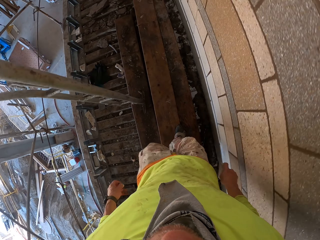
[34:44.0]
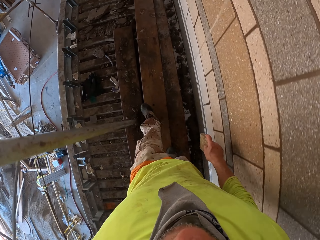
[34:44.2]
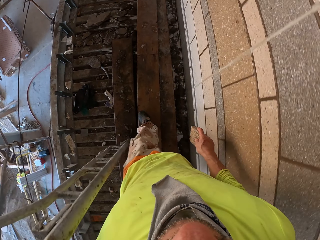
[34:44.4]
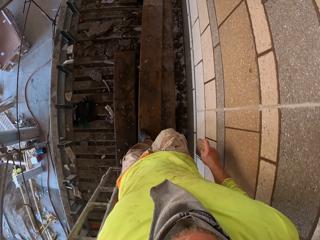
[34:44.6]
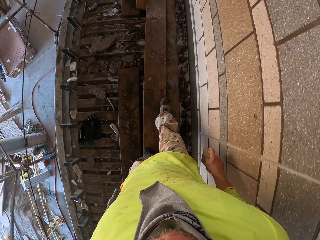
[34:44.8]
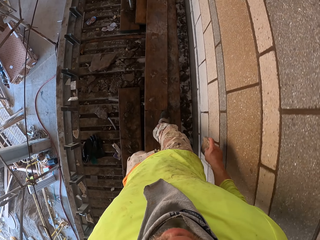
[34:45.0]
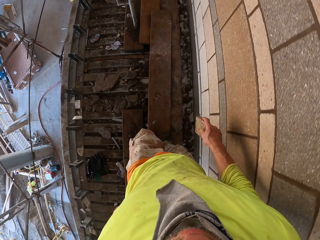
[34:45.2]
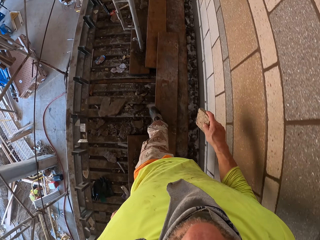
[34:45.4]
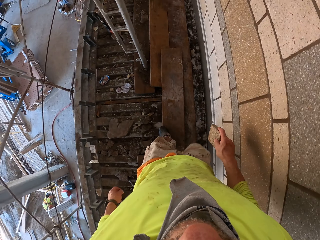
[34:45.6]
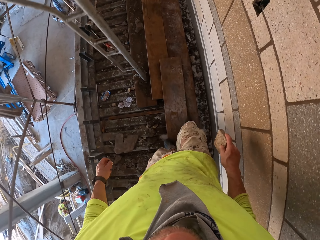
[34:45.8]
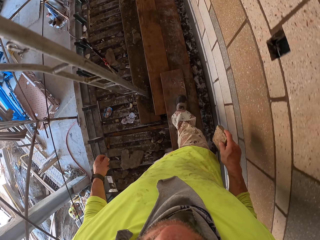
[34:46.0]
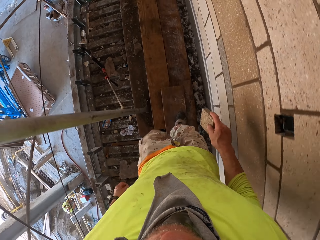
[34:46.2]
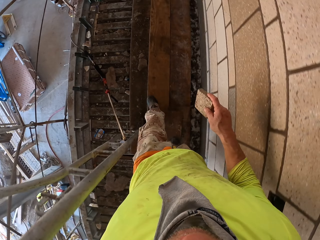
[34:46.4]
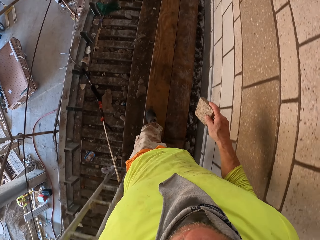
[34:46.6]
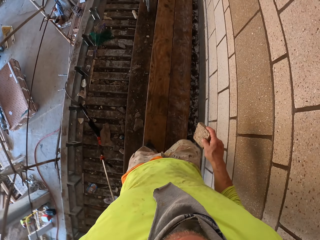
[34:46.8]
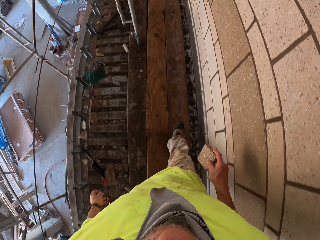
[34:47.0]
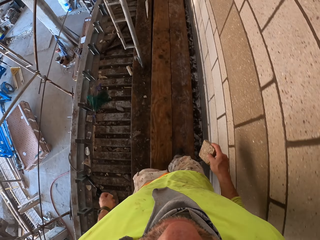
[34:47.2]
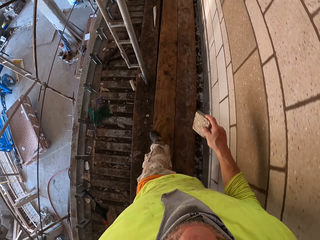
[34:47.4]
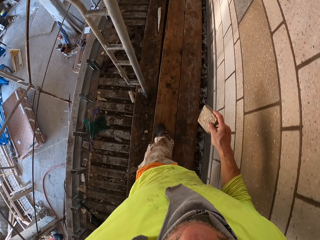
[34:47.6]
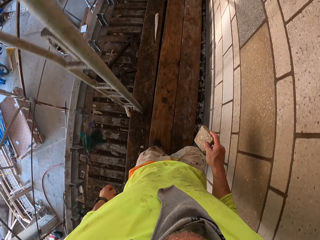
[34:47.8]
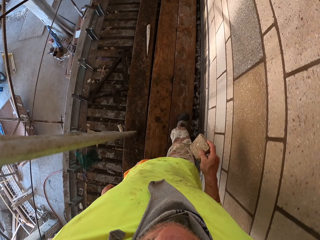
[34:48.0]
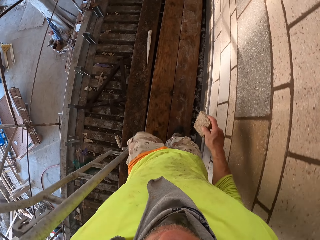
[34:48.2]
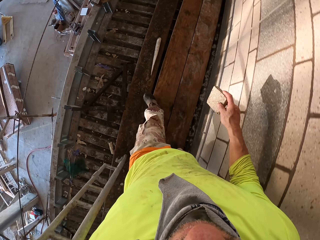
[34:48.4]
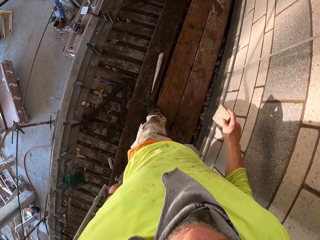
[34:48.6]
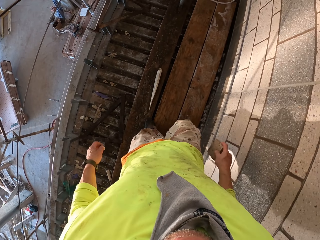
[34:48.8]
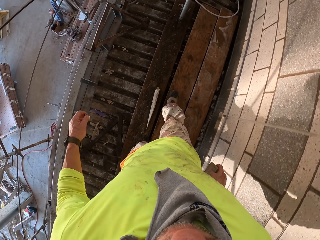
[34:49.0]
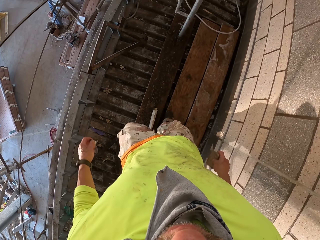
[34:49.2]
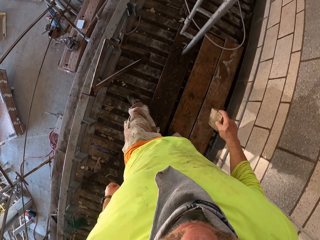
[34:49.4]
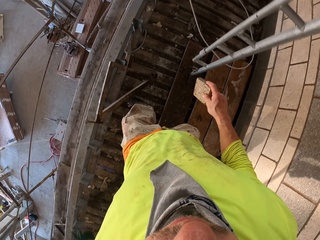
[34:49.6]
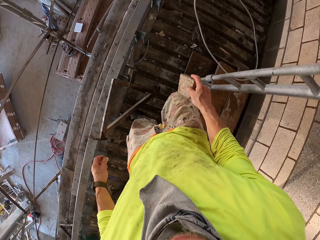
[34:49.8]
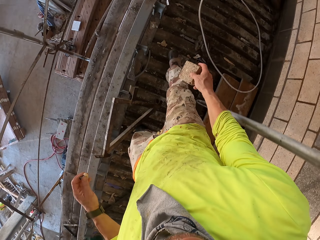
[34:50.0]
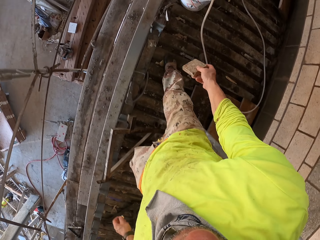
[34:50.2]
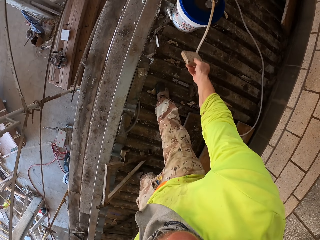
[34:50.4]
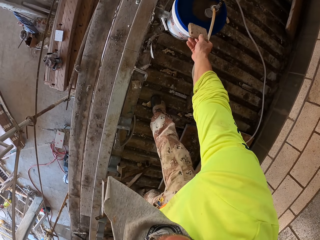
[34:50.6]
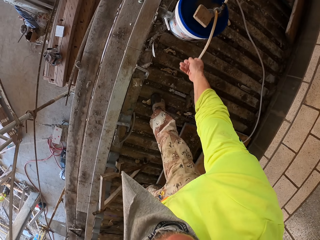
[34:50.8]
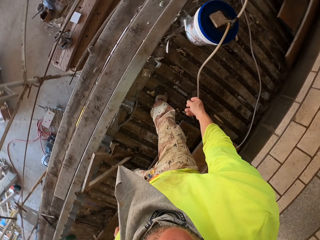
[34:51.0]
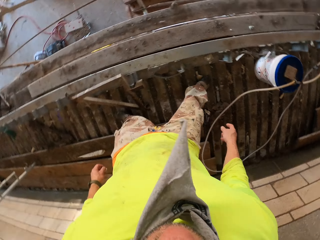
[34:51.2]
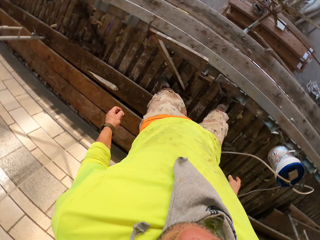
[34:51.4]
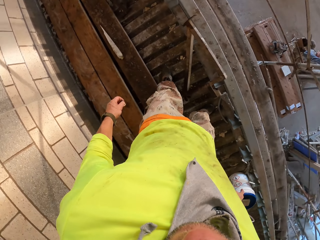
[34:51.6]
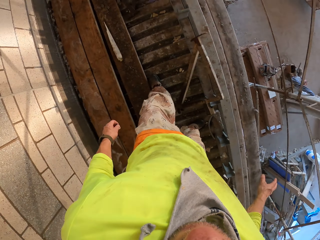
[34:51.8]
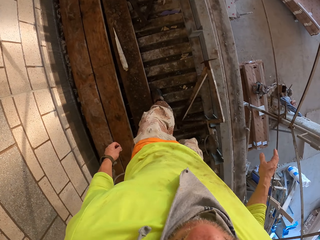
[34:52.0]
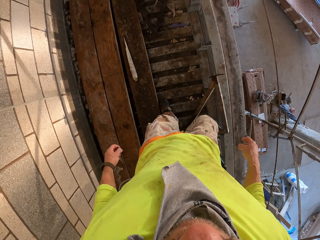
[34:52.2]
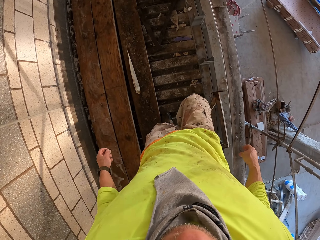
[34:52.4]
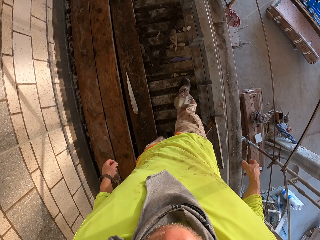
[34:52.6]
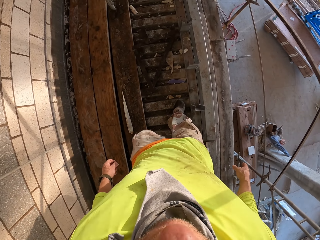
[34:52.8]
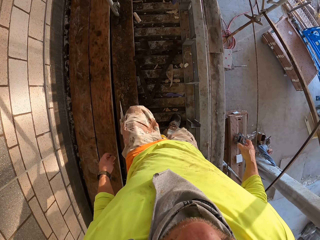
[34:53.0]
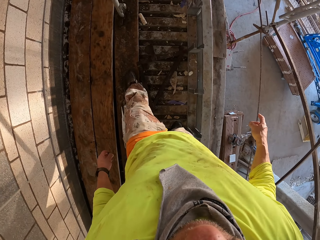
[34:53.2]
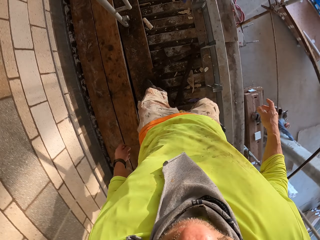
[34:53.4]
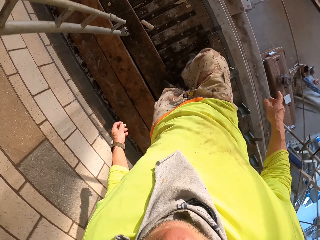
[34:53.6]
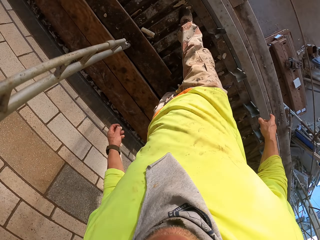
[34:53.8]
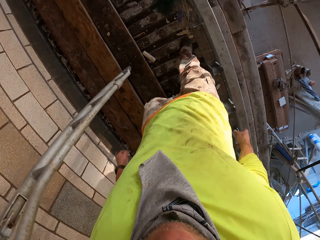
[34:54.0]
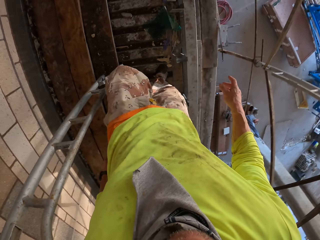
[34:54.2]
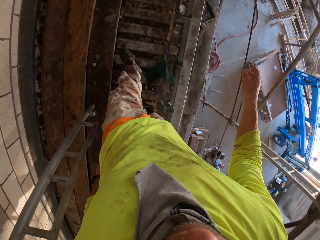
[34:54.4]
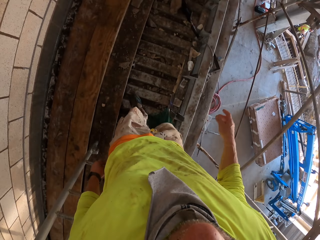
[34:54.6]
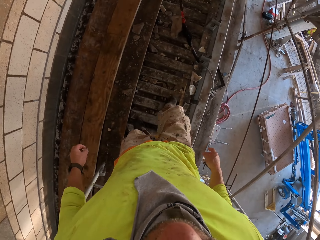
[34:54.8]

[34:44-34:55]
The camera wearer scrubs a wall with a scrubber. They walk around. They throw the scrubber on a bucket. They turn to the side. They walk around.

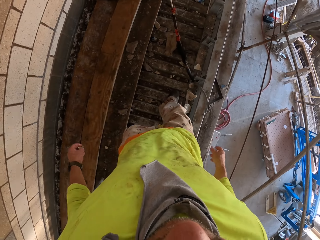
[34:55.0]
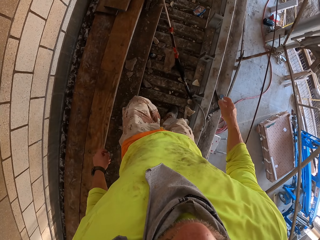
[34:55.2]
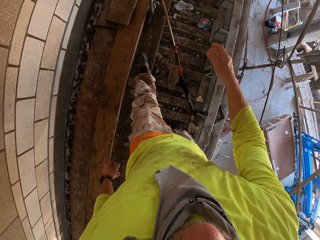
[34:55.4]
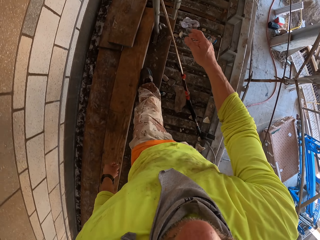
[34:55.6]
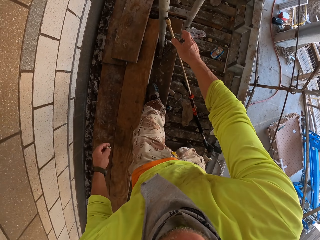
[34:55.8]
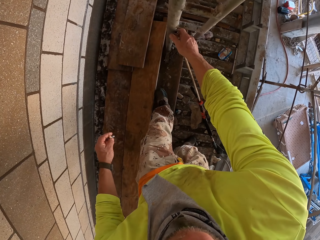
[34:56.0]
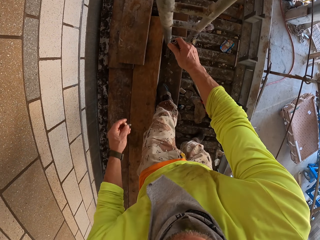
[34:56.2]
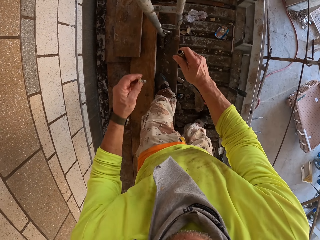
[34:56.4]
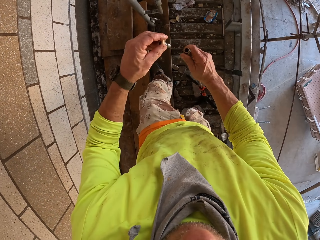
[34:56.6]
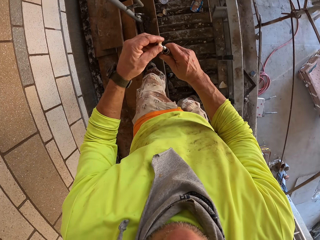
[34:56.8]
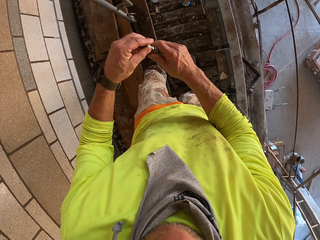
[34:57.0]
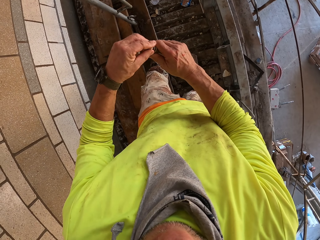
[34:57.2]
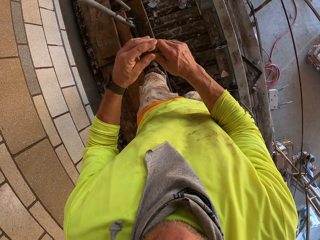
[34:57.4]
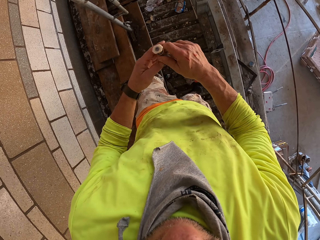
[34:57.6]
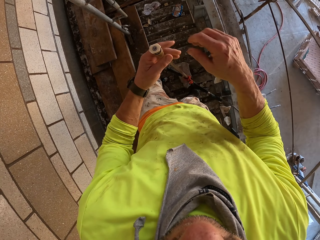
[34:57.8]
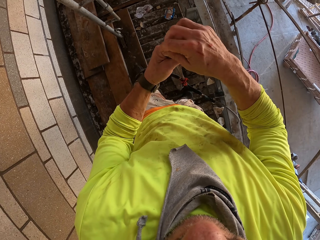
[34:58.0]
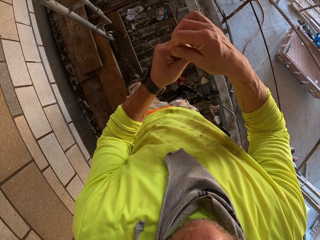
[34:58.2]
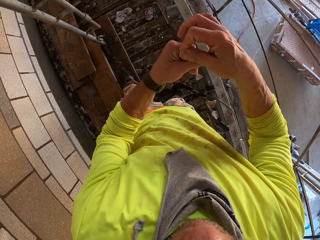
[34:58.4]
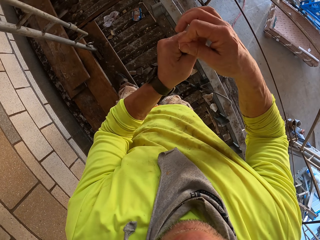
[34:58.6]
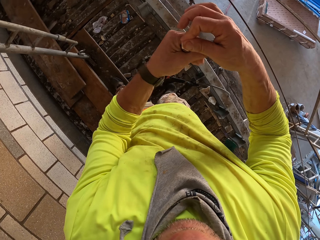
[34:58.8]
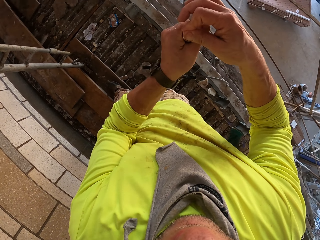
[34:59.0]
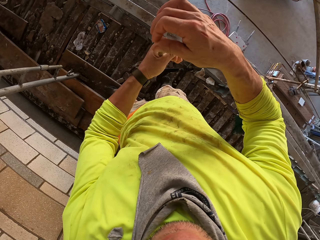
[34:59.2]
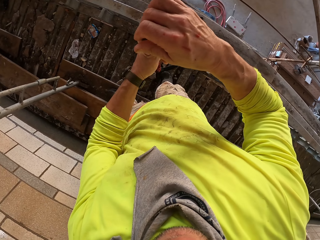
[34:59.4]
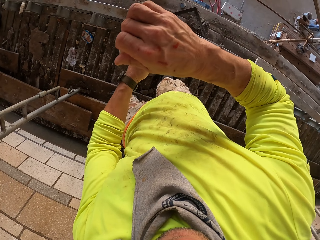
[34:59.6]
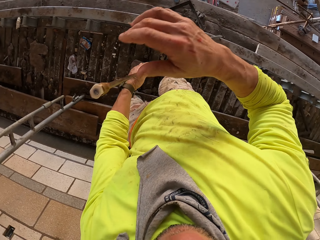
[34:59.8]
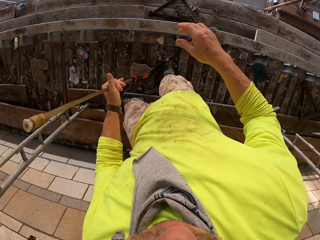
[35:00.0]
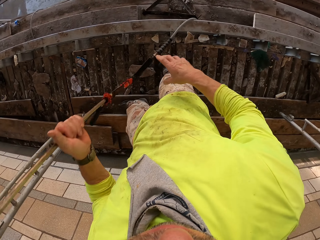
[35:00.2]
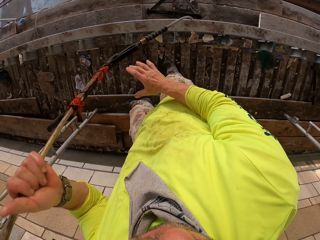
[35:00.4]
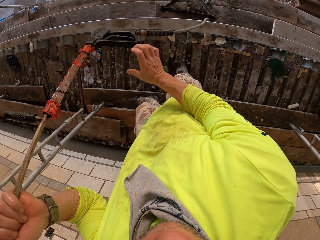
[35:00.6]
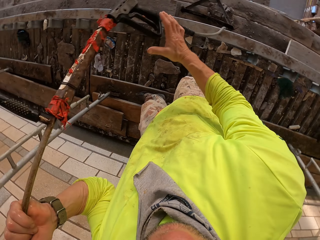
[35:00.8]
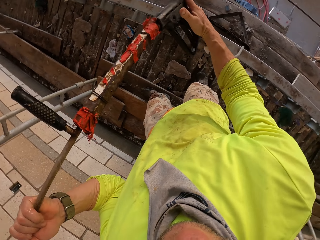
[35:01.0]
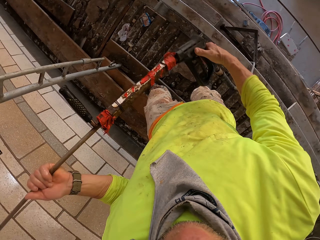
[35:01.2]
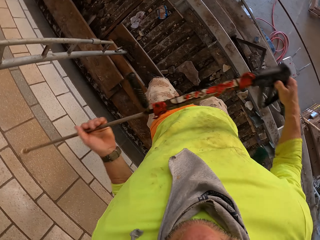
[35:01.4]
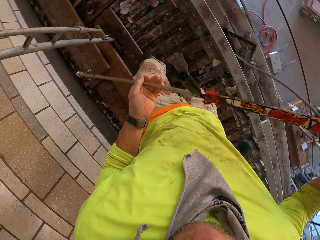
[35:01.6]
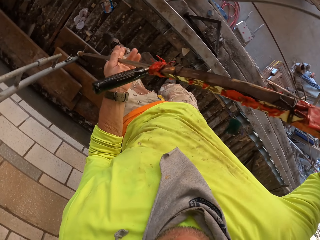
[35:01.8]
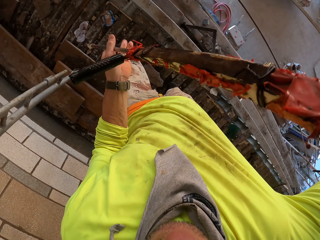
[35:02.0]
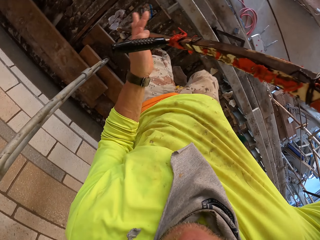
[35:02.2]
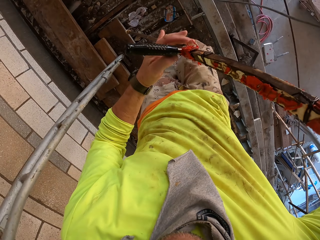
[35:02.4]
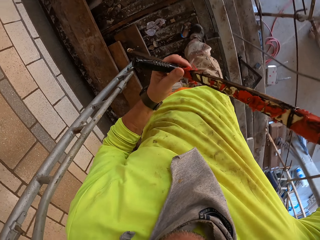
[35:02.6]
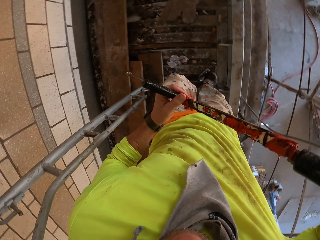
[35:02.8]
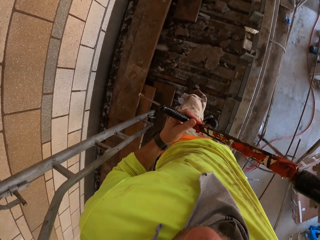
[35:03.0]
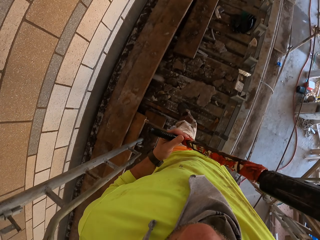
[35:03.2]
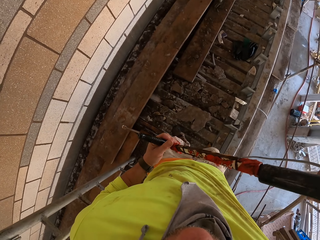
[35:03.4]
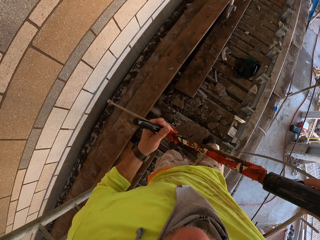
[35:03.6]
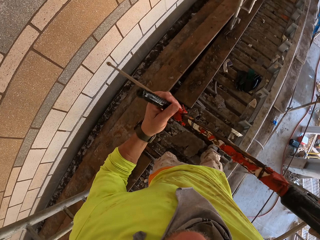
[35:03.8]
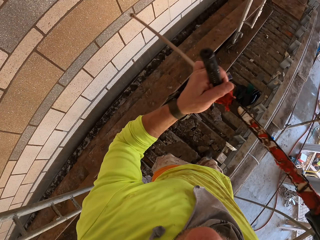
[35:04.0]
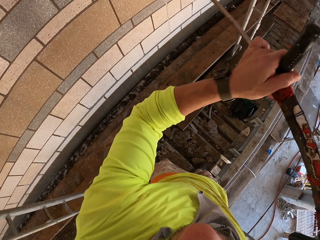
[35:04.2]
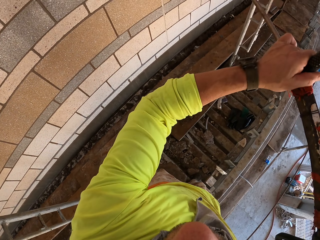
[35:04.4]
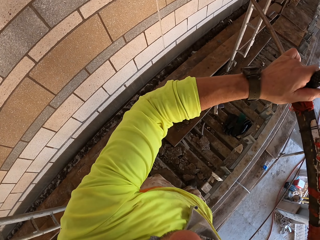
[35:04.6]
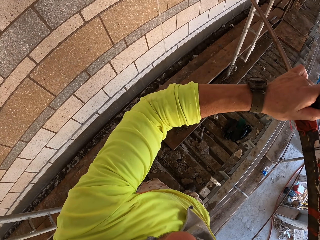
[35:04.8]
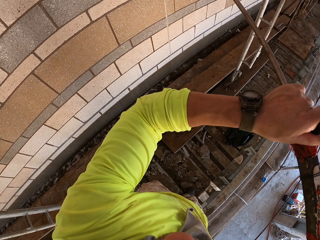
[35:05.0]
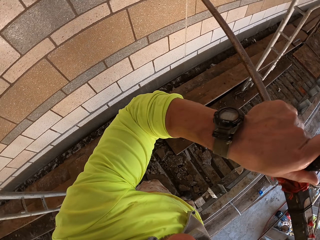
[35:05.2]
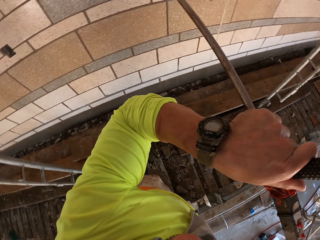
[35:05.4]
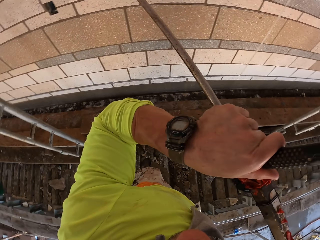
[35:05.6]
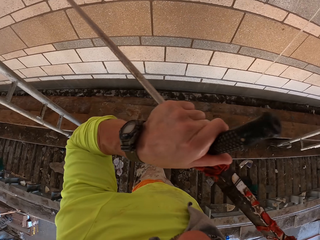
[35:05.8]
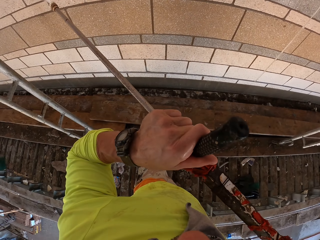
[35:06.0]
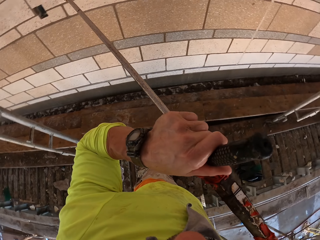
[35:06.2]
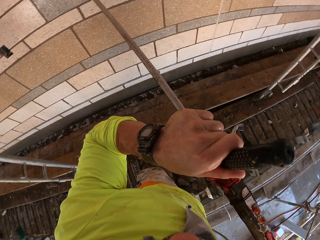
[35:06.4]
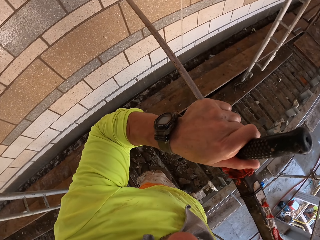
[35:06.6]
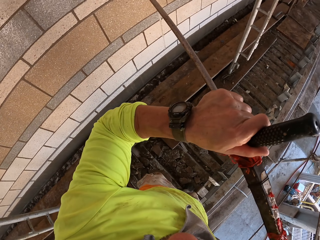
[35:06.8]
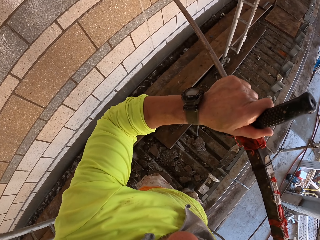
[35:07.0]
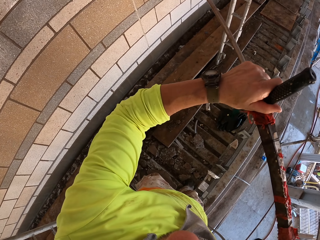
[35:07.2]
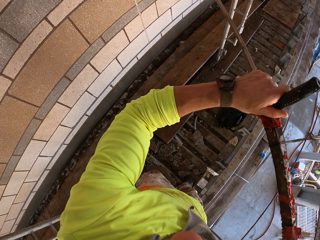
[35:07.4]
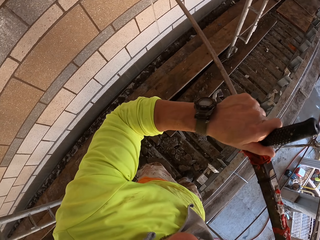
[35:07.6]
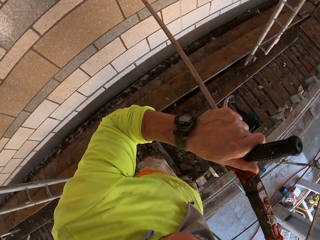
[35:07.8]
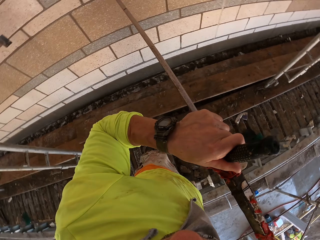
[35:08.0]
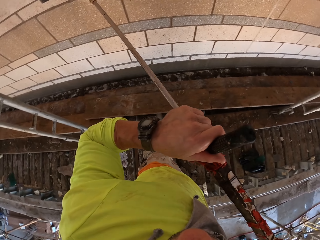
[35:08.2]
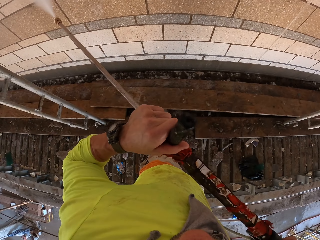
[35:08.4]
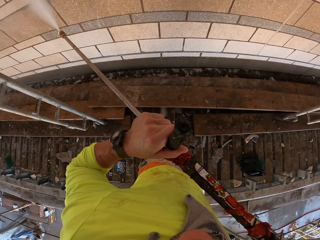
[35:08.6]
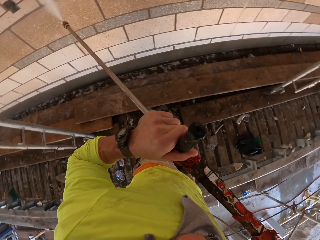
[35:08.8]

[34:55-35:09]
The camera wearer picks up a Loctite PL3. They fix a tip to the Loctite PL3. They pick up the Loctite PL3. They walk around. They spray a wall with the Loctite PL3.
